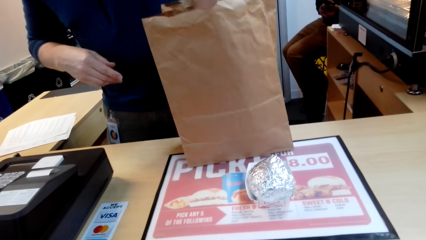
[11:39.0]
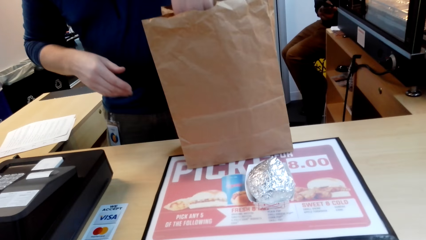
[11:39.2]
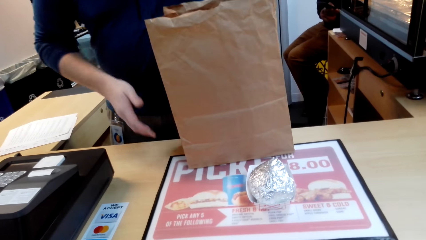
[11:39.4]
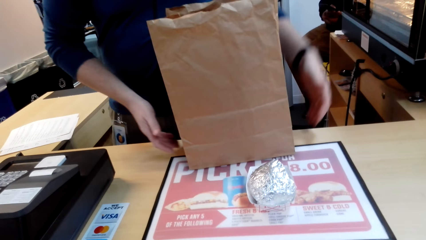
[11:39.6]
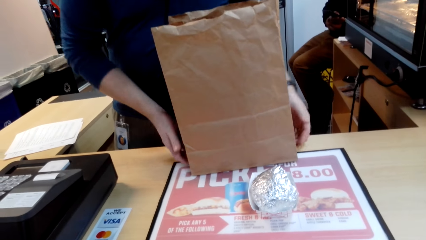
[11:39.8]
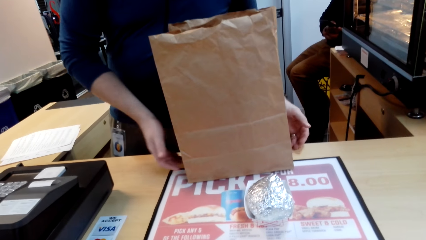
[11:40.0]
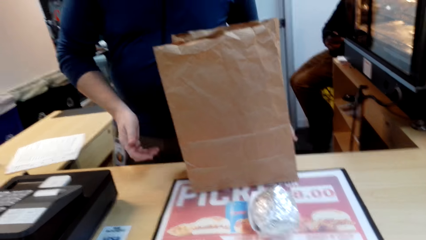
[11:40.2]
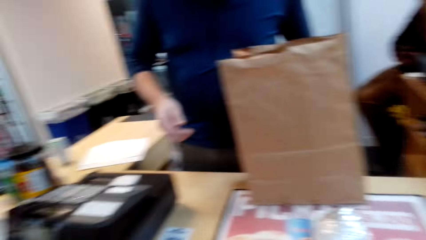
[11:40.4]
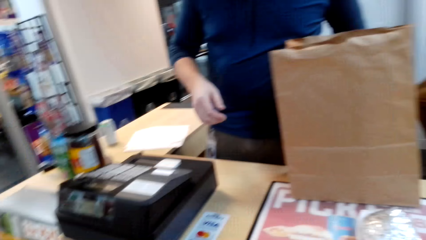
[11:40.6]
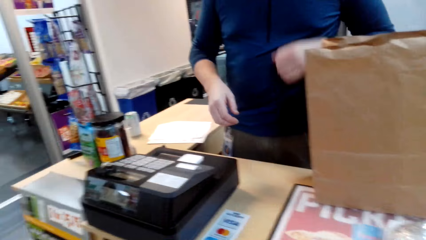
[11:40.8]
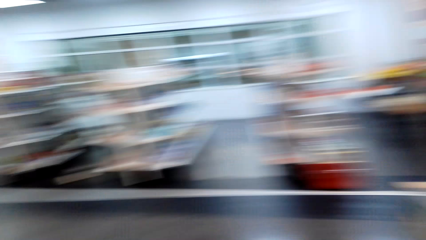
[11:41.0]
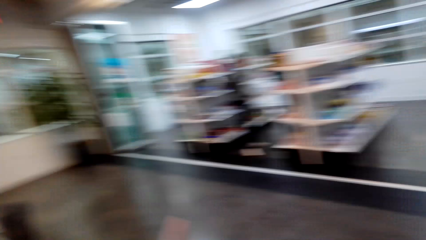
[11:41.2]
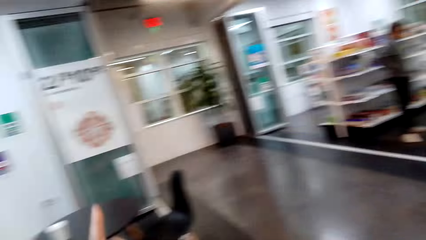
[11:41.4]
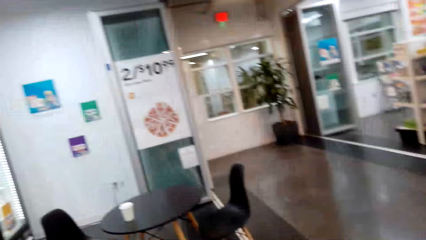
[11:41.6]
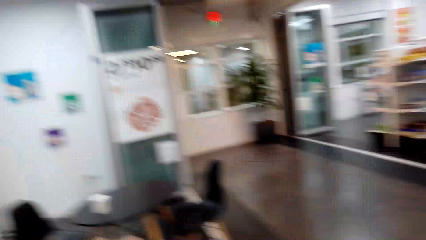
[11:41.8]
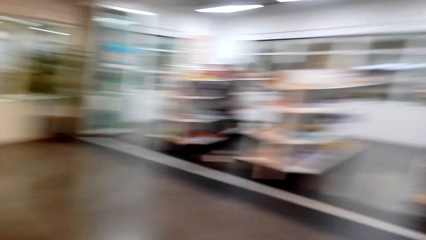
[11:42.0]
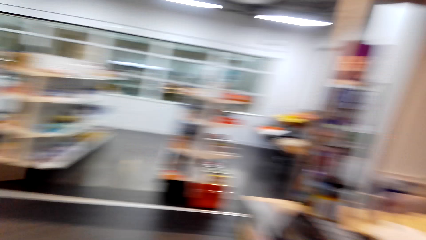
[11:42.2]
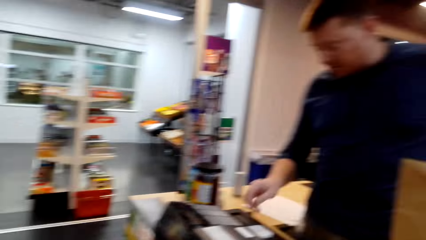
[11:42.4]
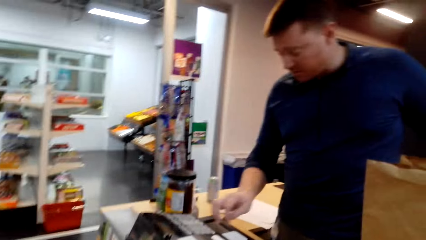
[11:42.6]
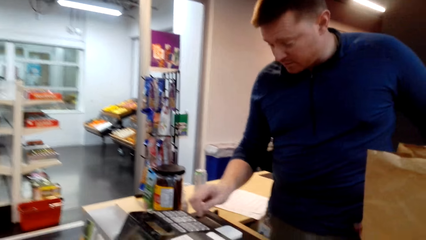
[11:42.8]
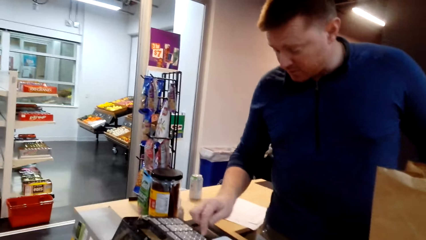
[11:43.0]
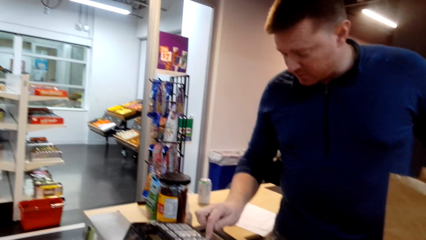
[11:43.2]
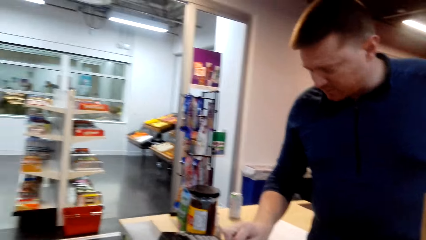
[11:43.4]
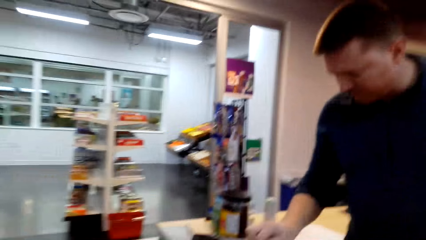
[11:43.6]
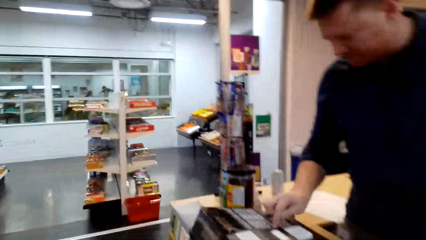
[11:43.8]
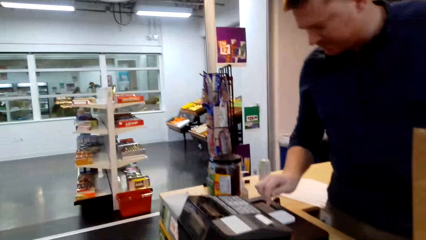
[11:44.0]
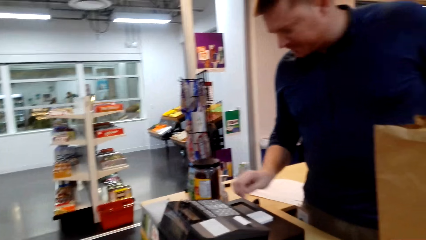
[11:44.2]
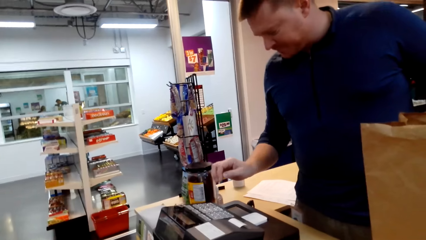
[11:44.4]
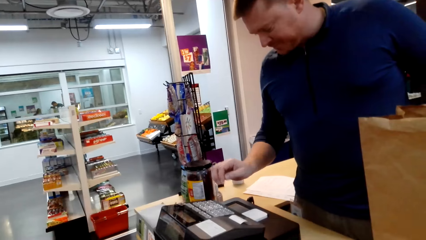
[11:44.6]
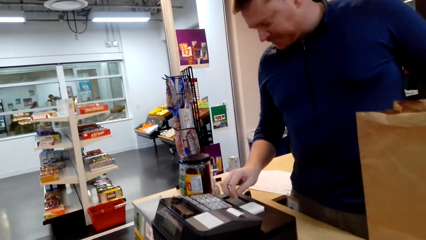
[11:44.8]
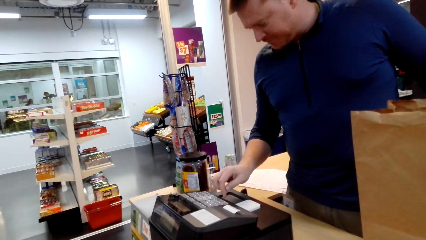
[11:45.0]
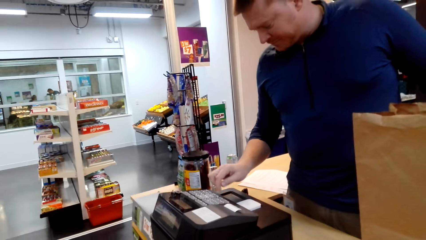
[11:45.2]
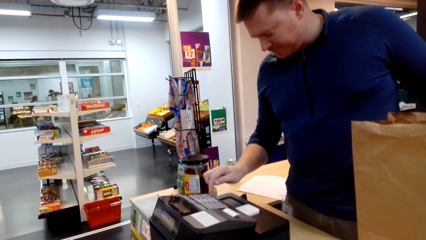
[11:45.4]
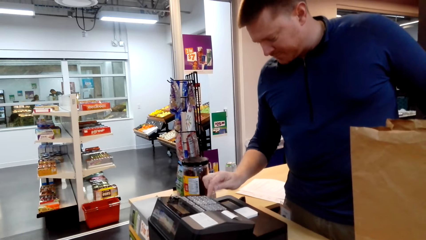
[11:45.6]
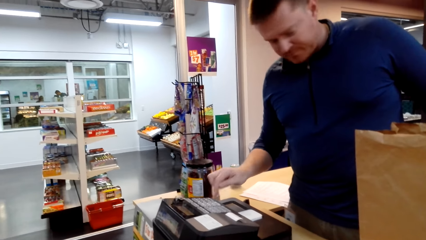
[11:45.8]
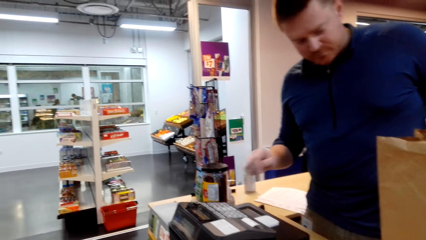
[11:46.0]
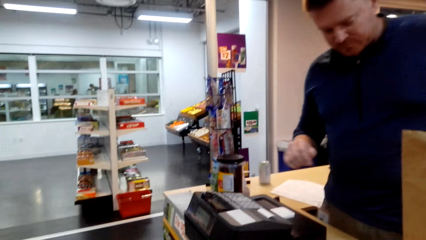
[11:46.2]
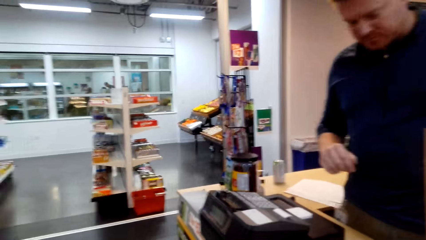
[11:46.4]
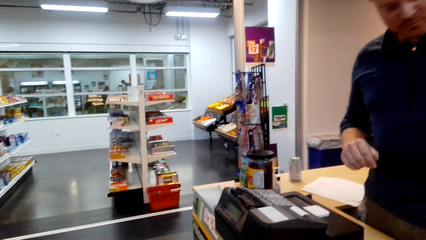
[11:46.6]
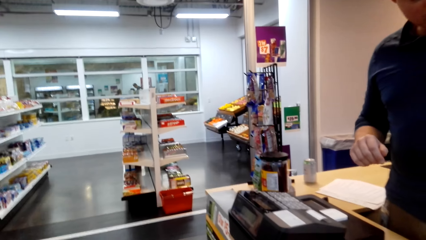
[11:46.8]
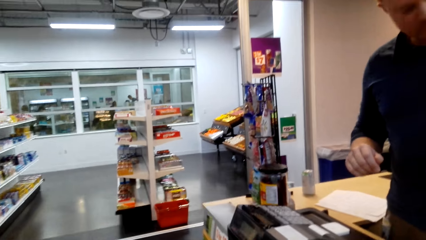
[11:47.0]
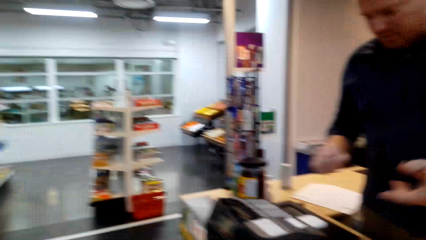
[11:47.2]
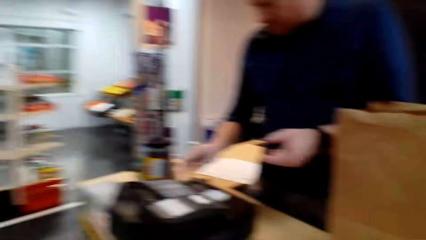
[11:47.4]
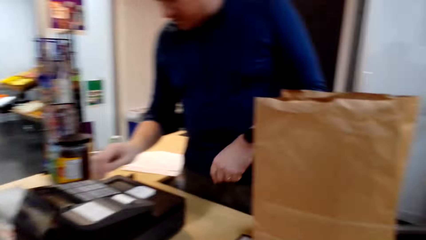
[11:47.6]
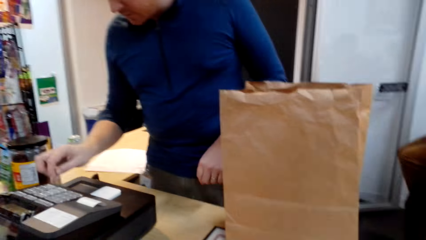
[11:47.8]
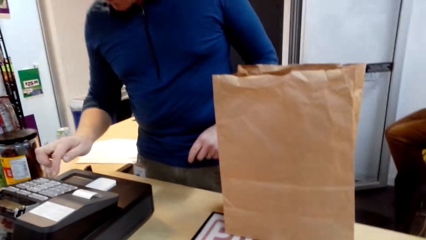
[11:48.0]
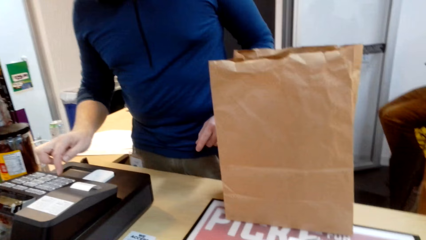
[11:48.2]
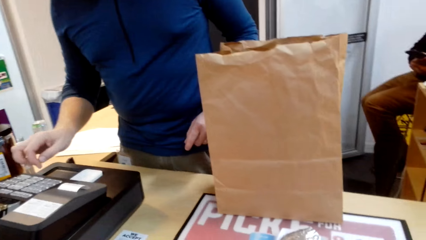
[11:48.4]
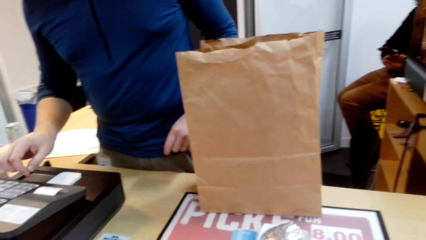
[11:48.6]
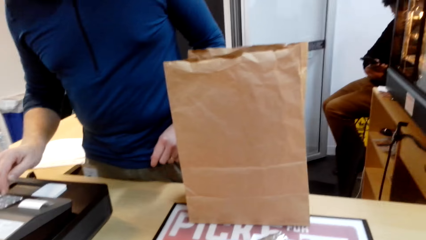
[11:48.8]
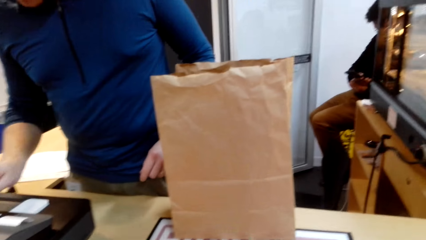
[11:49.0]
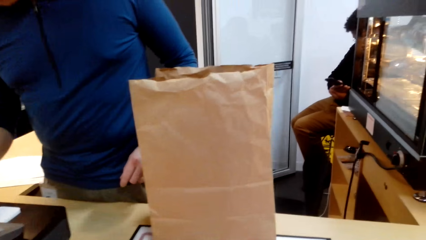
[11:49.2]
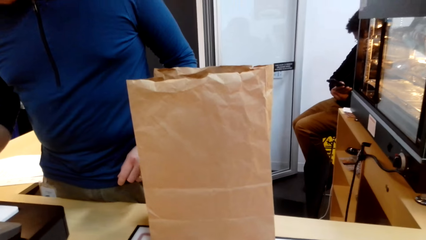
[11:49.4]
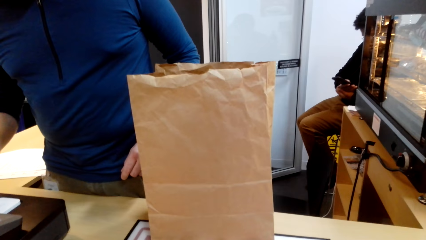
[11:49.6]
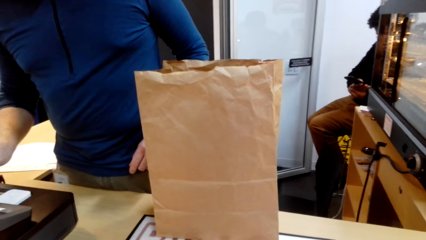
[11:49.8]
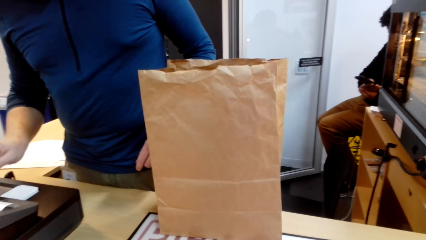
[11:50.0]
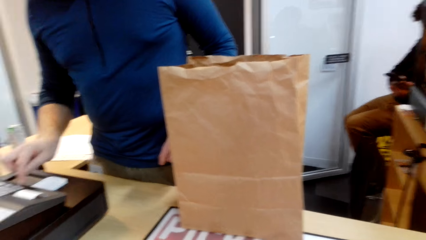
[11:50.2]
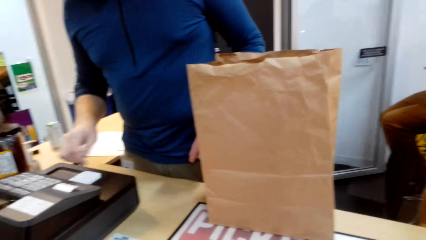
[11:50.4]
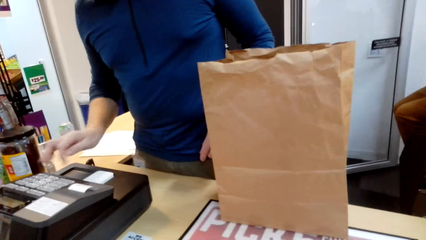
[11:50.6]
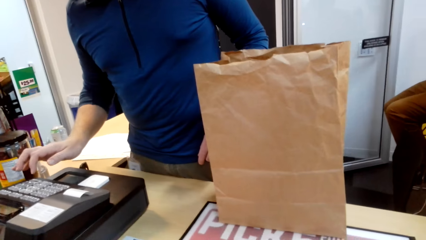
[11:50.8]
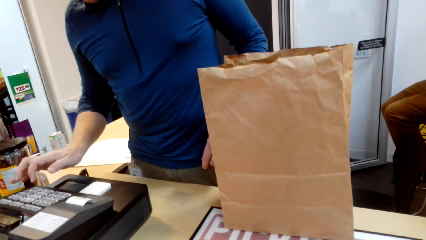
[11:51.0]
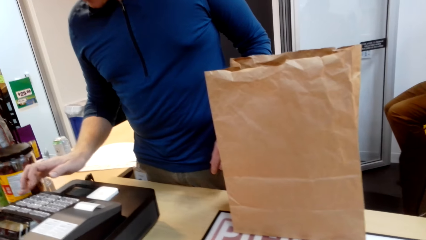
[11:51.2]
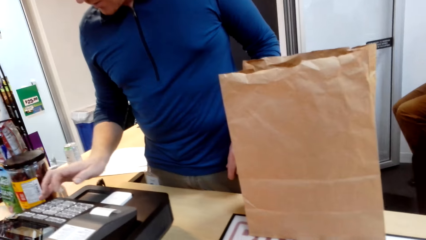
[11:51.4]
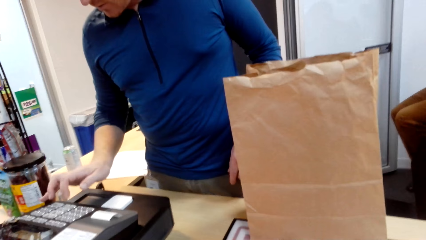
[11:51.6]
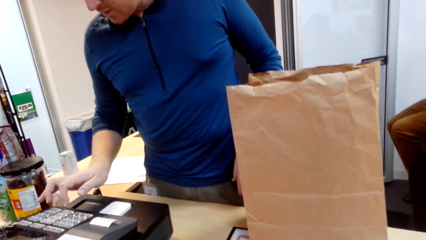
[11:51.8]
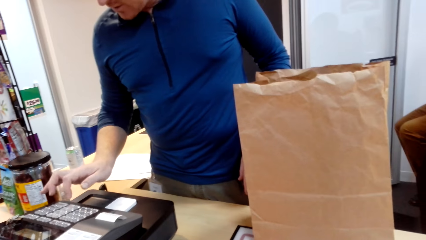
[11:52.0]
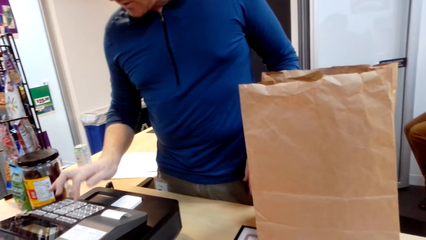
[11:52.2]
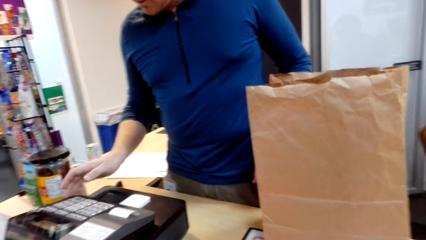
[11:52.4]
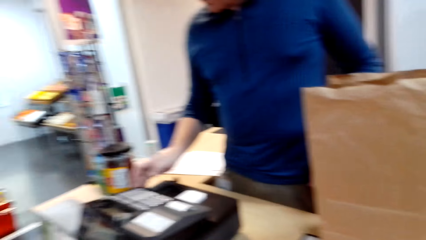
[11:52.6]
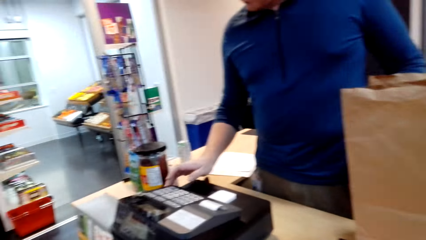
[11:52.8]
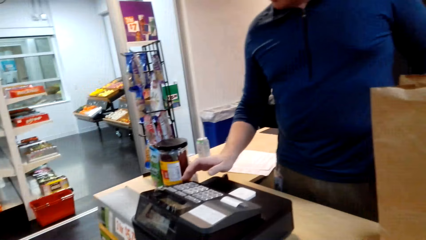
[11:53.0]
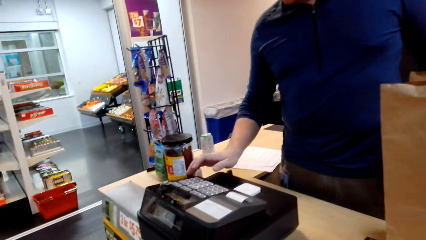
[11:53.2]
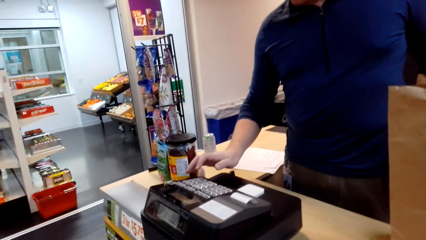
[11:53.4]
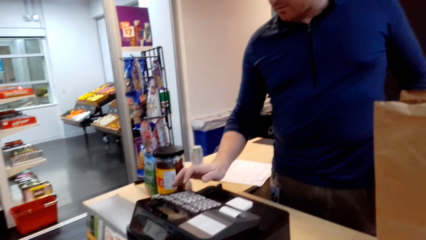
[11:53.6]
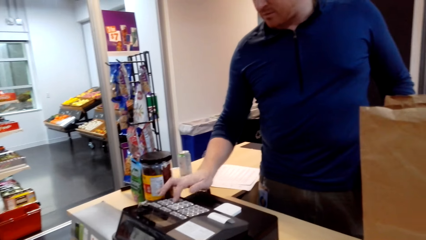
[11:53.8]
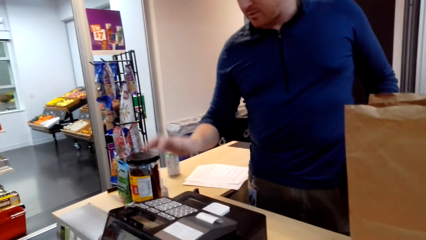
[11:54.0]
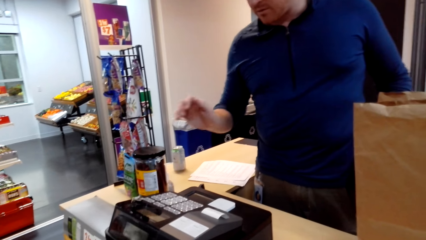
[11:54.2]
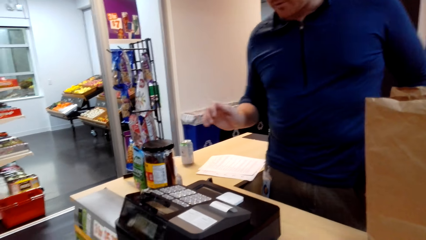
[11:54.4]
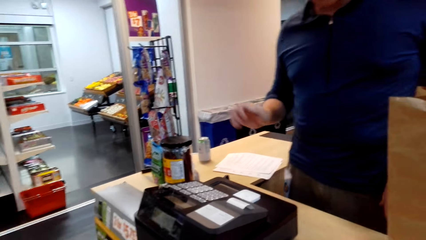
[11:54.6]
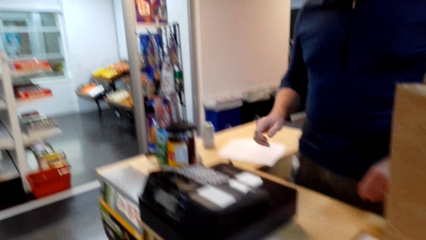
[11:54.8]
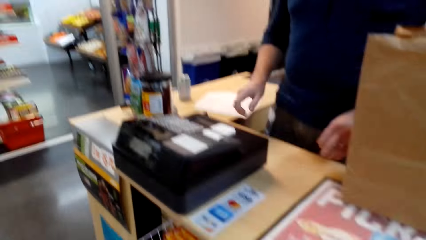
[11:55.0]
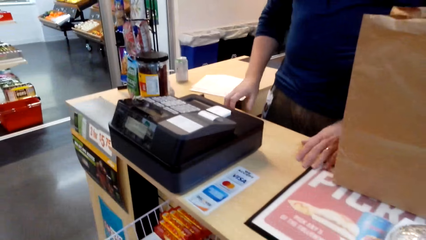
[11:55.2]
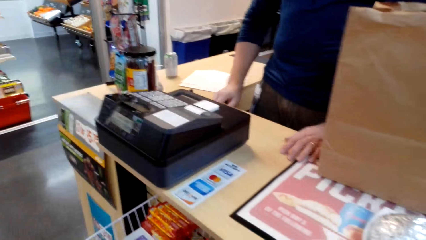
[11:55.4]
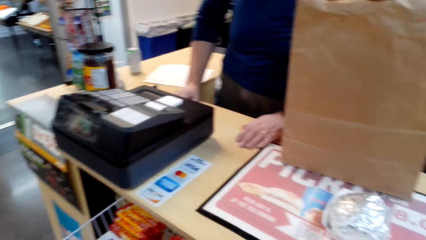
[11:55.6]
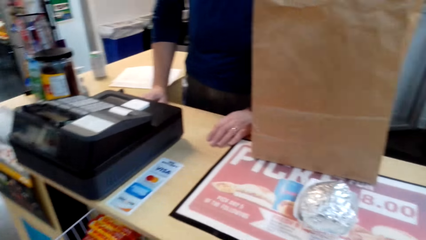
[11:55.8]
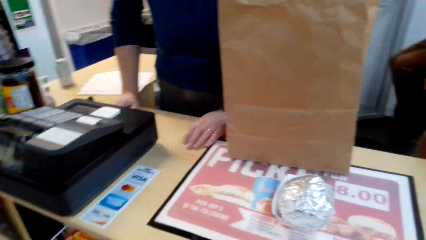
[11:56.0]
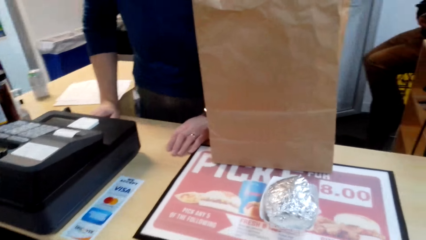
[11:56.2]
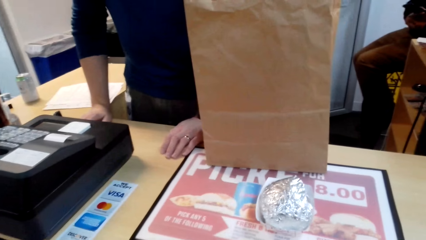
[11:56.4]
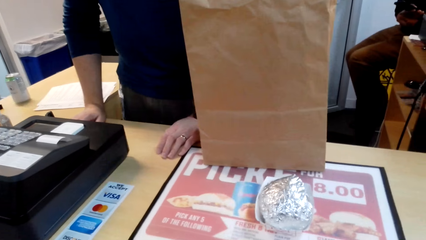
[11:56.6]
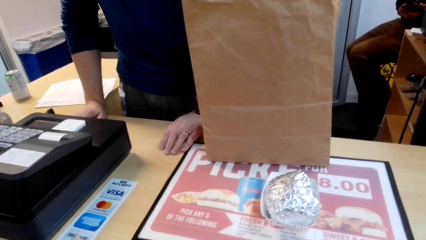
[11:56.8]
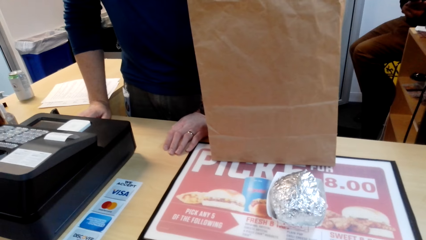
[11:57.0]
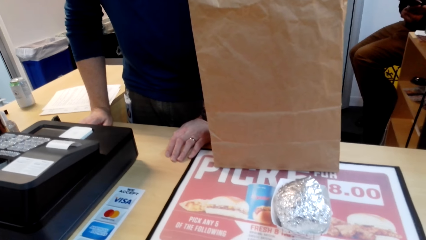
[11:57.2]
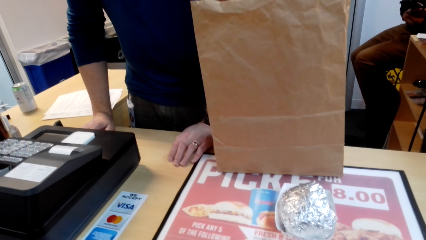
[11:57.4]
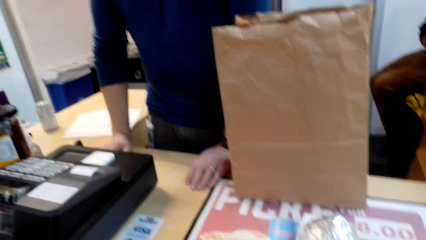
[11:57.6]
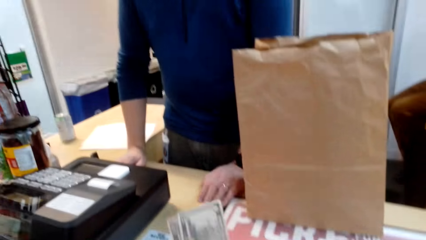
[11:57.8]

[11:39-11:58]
The cashier touches the carrier bag with both hands and talks to the camera wearer. The camera wearer looks around. The cashier presses buttons on the billing machine. The camera wearer stares at the counter.
